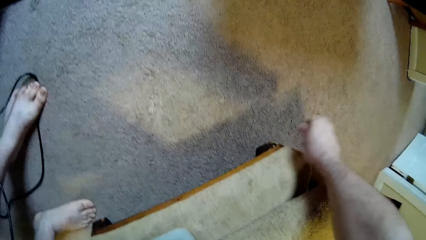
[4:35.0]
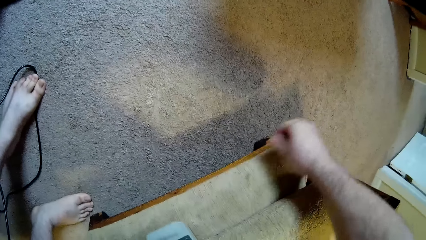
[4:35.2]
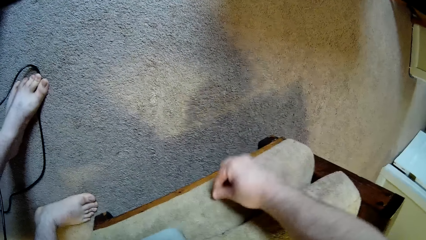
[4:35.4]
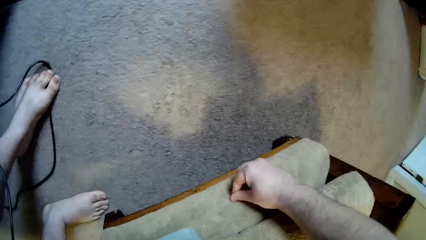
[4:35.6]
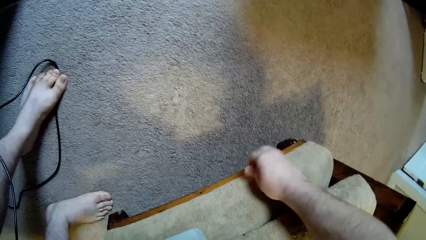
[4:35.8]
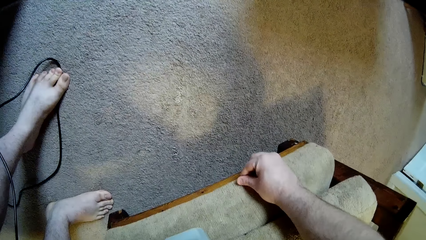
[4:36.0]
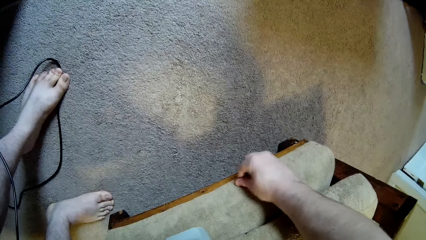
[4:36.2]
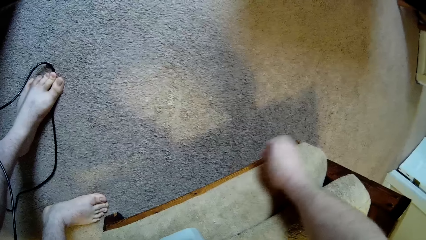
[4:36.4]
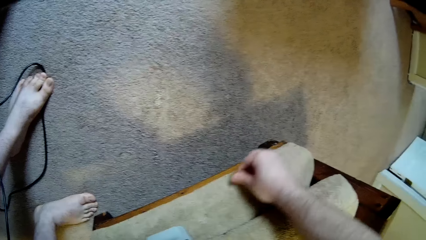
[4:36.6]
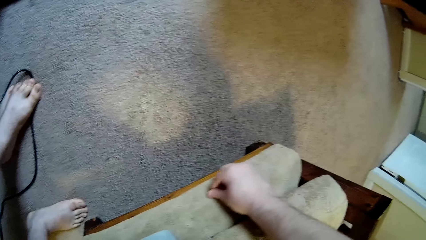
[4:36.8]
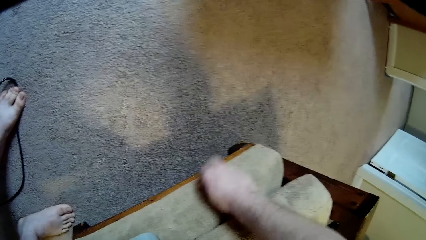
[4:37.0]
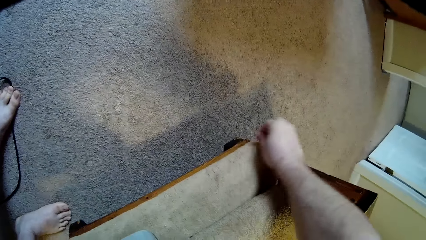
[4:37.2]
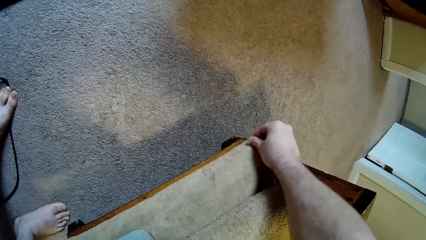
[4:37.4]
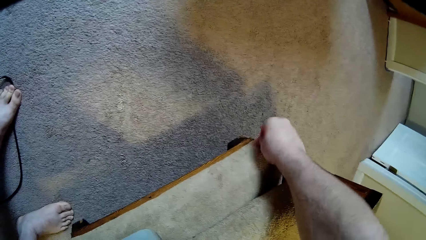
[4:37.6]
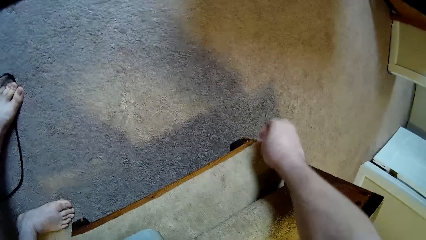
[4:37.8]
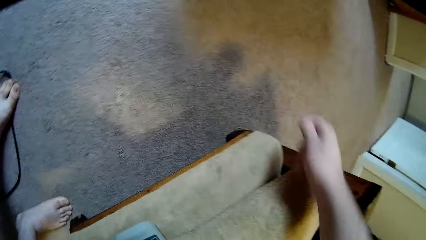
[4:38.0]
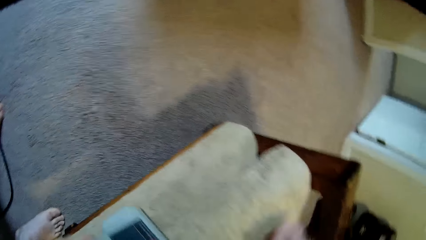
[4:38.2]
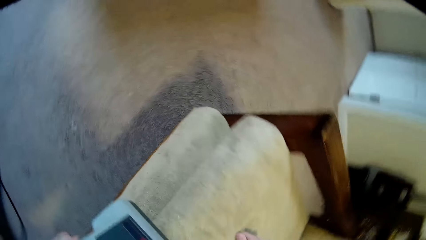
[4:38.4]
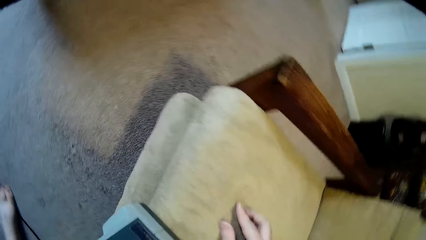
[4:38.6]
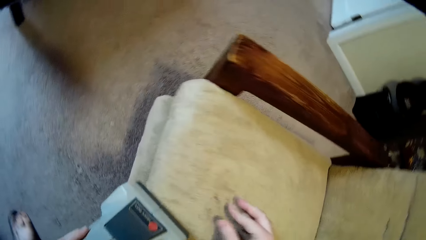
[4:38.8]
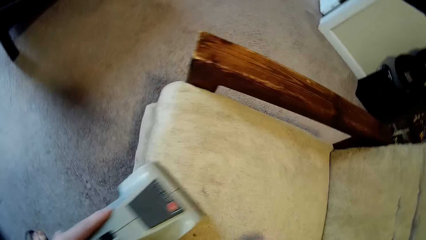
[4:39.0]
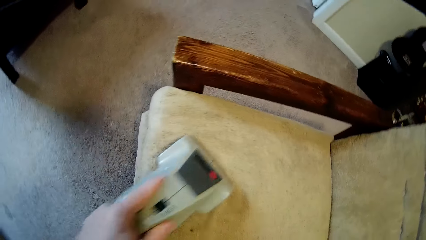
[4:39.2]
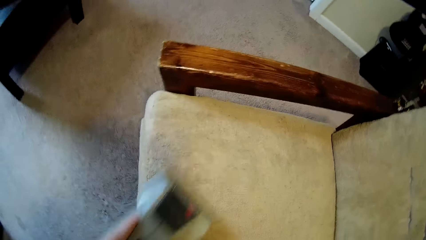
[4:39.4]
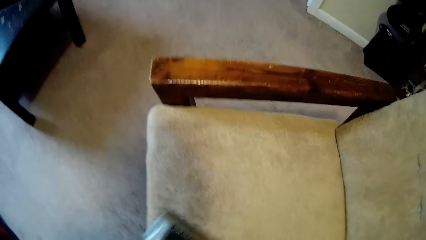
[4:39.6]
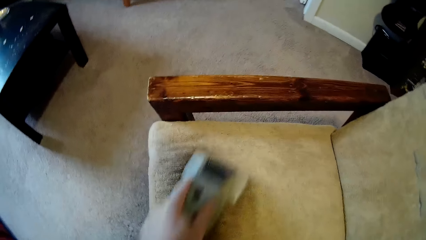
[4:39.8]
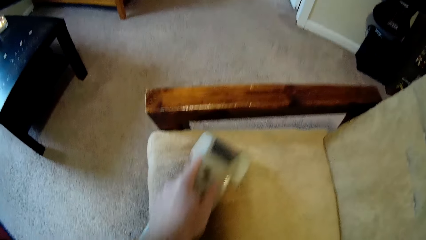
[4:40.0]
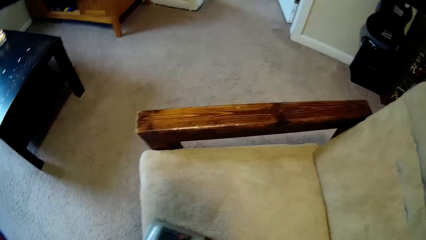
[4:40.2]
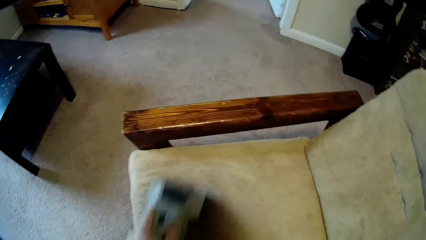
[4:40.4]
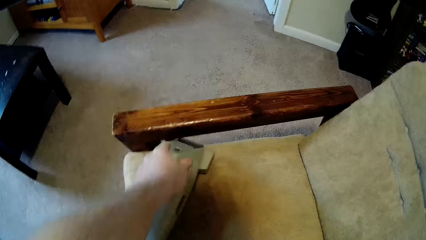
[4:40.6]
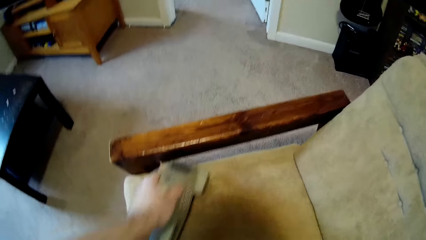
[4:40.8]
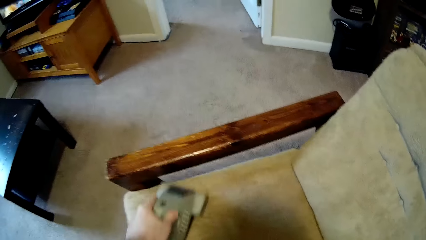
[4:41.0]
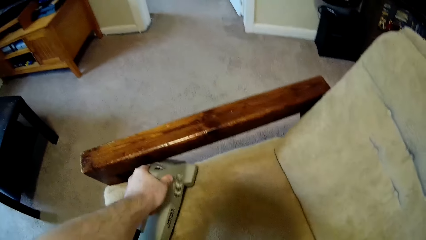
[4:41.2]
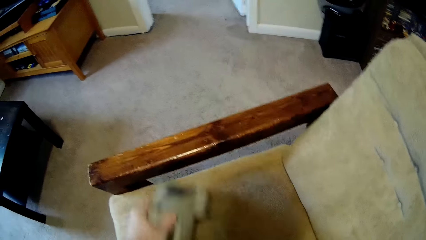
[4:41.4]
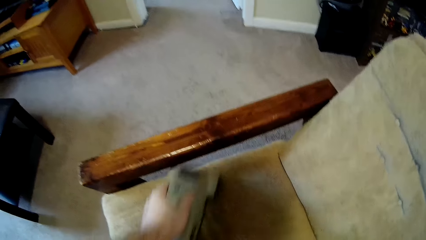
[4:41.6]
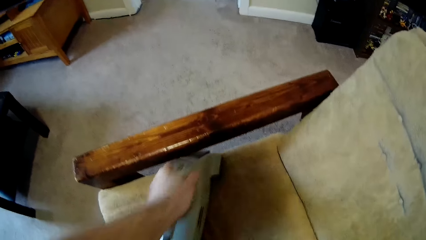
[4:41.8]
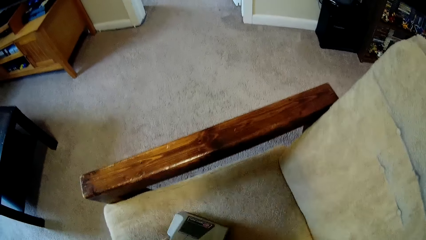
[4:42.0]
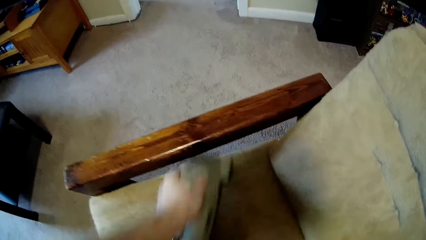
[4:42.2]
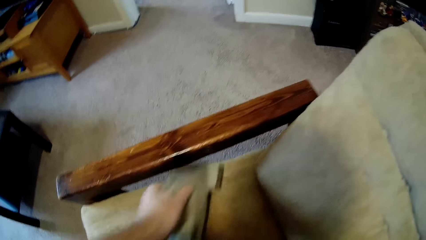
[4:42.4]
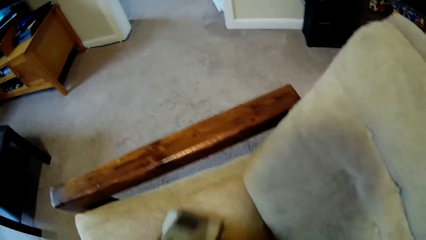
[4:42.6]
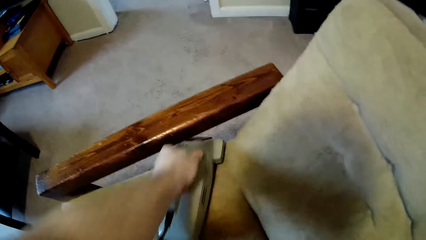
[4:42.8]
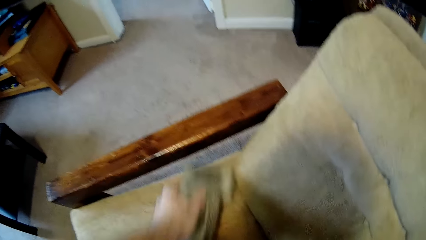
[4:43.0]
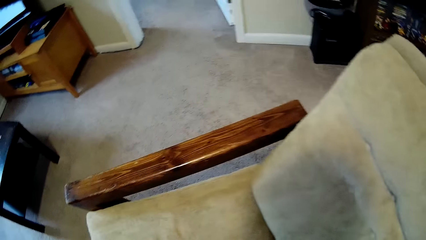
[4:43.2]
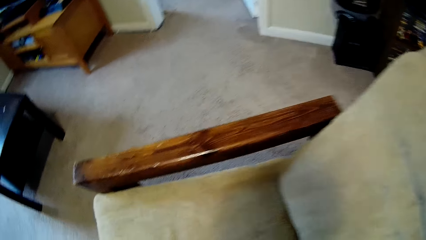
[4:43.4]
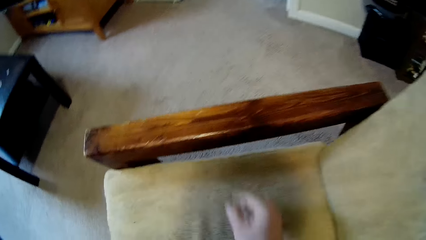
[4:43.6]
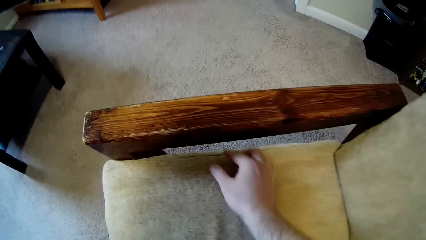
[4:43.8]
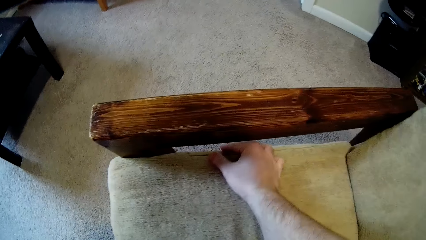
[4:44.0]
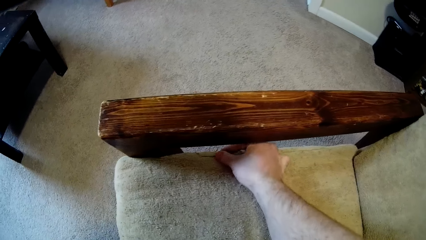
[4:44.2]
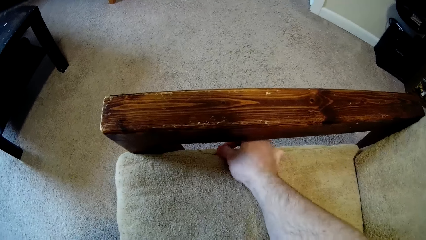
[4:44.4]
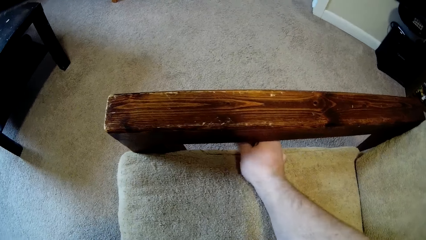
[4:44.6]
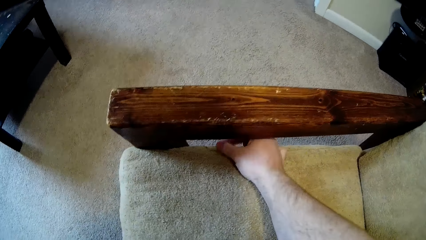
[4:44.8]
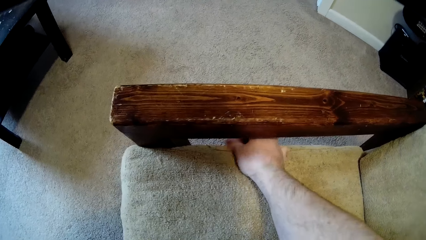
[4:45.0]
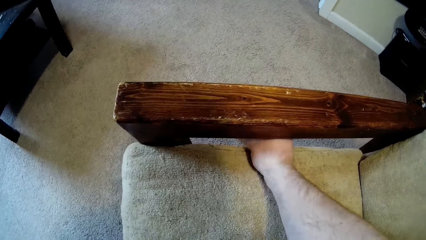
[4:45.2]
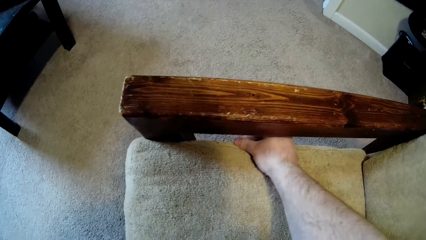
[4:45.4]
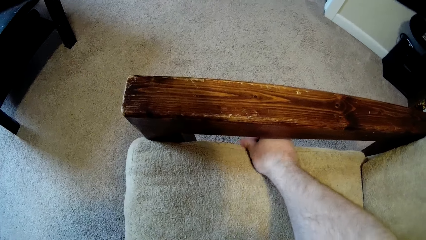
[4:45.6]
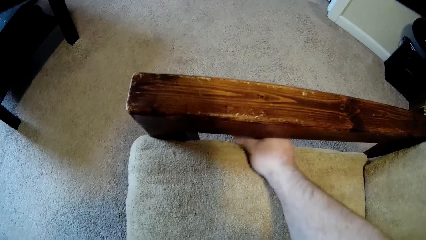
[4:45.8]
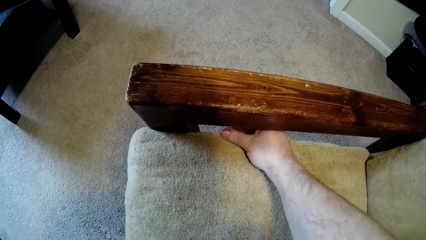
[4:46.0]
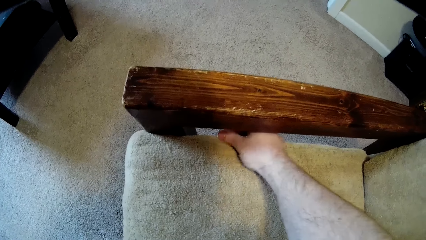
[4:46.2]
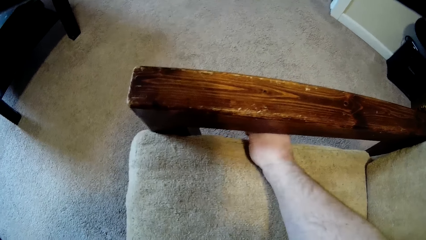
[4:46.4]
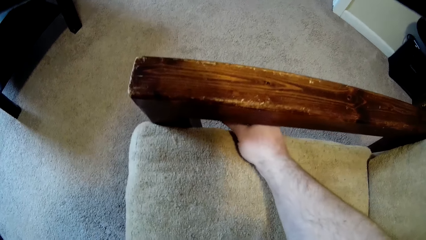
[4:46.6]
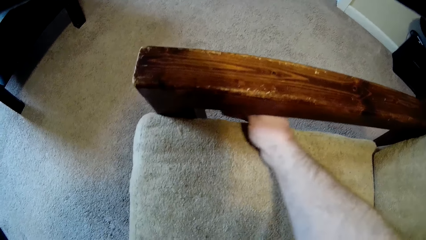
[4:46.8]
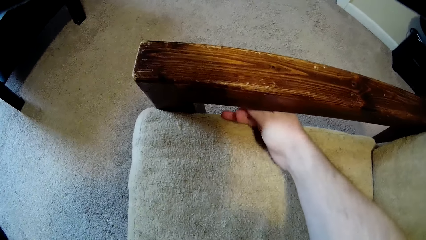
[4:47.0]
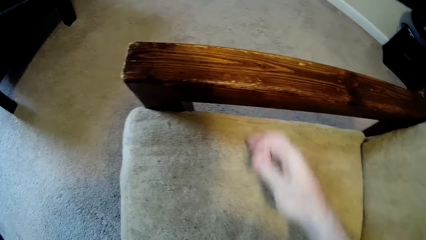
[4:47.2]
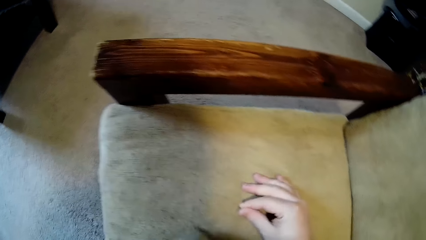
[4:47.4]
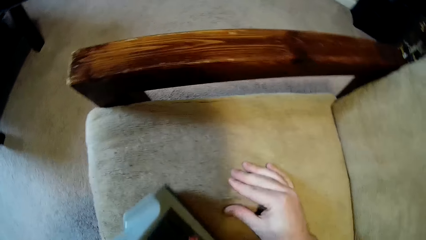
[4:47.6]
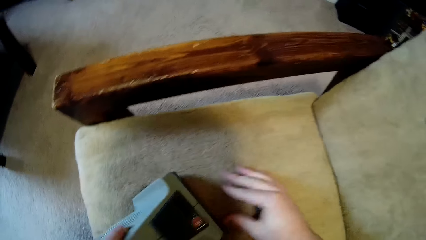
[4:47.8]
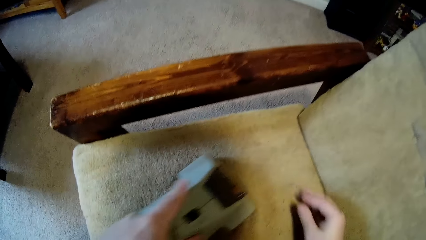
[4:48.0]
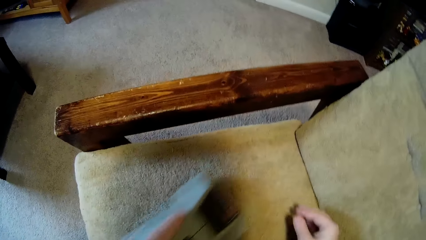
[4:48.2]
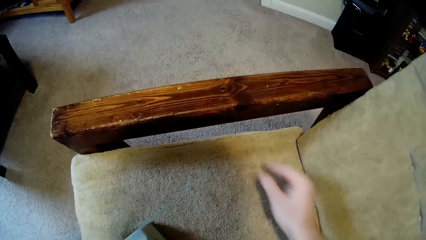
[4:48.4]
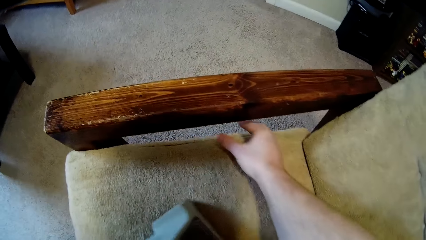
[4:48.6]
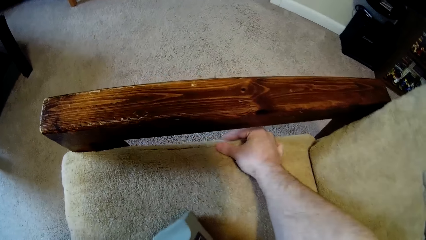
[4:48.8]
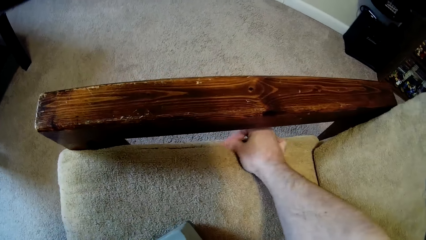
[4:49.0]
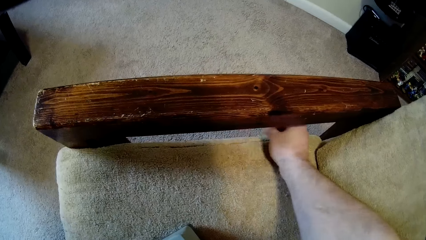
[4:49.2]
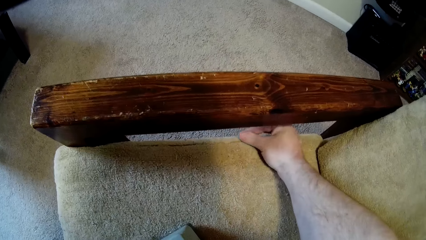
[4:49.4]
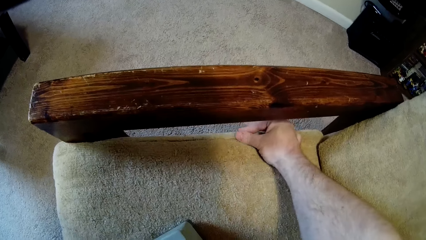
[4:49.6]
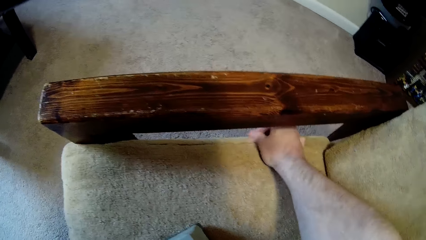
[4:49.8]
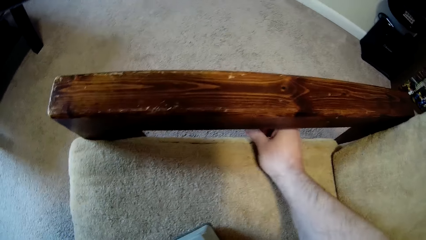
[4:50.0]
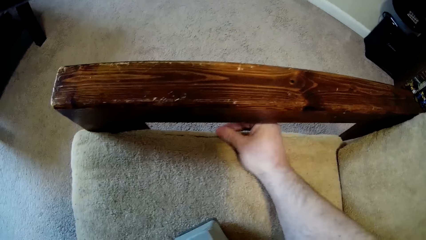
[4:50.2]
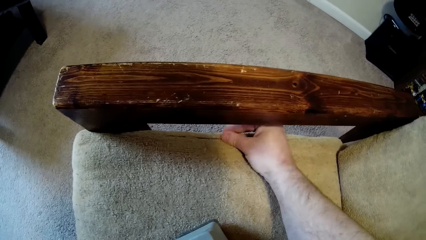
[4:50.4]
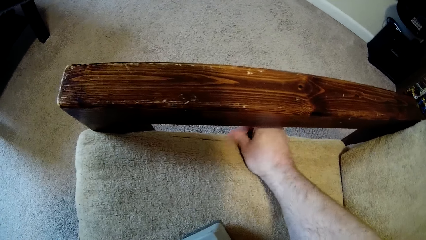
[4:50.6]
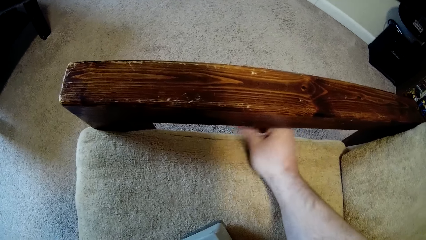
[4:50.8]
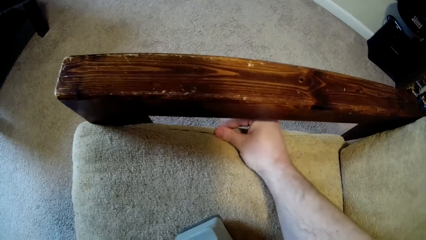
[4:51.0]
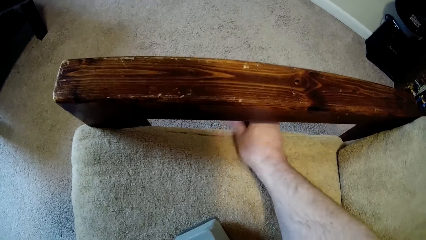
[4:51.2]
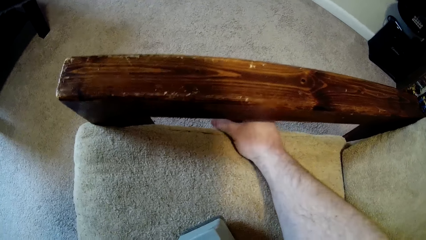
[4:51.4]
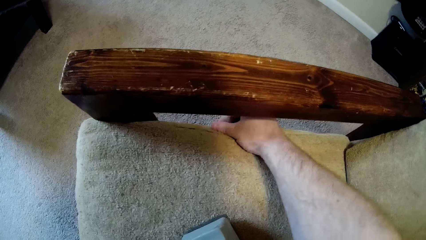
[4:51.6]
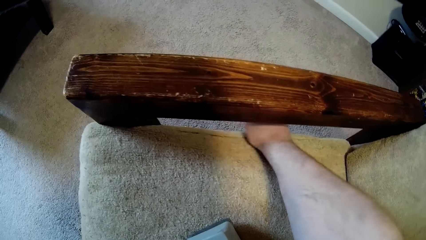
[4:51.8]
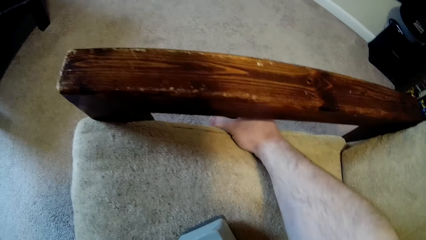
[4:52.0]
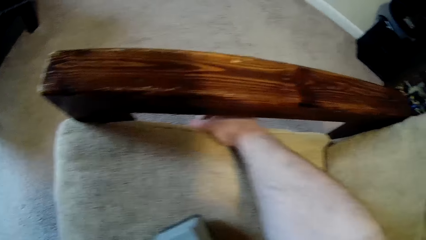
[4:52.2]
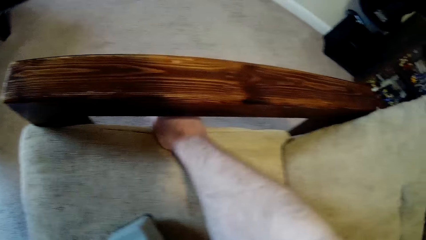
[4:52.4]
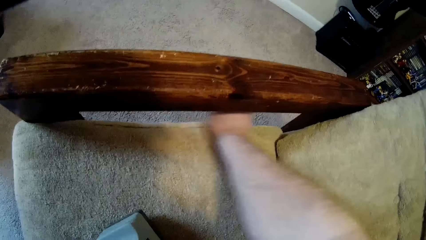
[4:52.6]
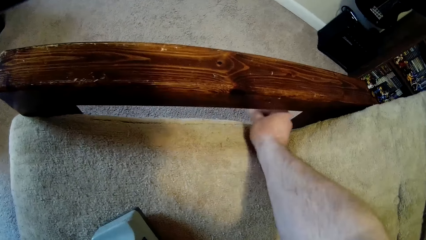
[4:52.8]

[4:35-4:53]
The camera wearer cleans the sofa using a sofa cleaning machine. They pick the dirt from the sofa using the finger. They pick the dirt from the sofa using the fingers. They clean the sofa using the sofa cleaning machine. They pick the dirt from the sofa using the fingers.
